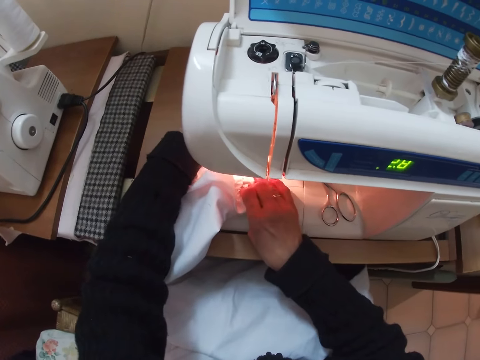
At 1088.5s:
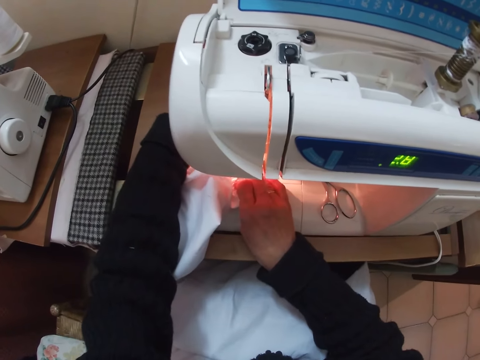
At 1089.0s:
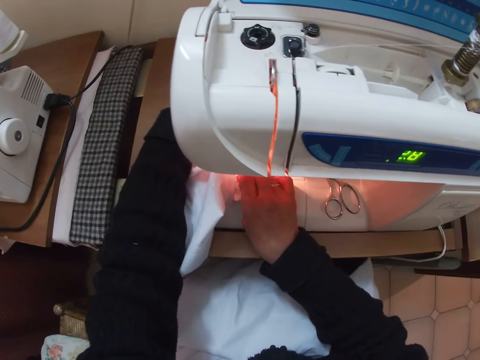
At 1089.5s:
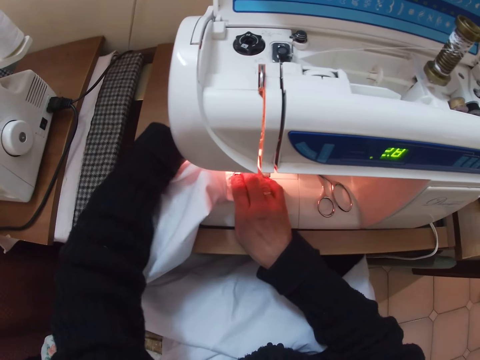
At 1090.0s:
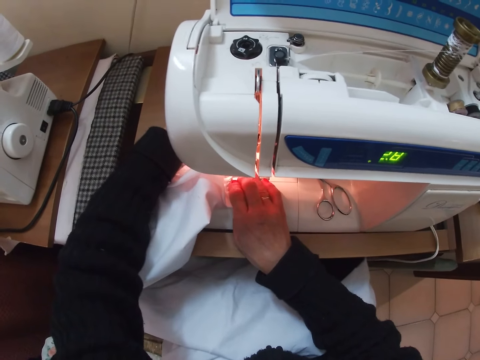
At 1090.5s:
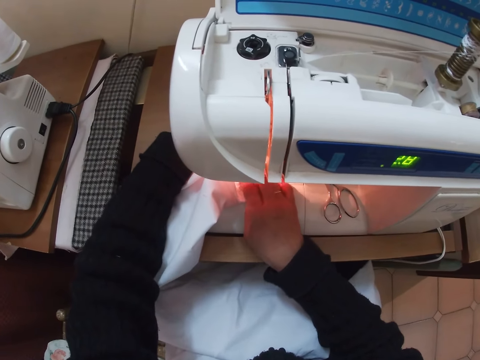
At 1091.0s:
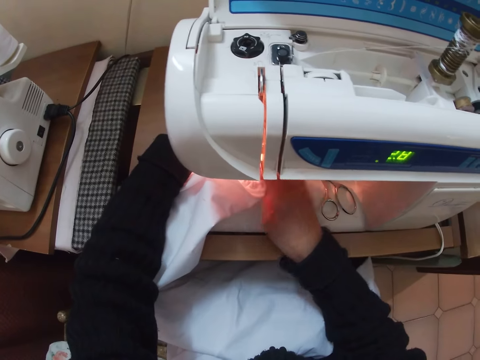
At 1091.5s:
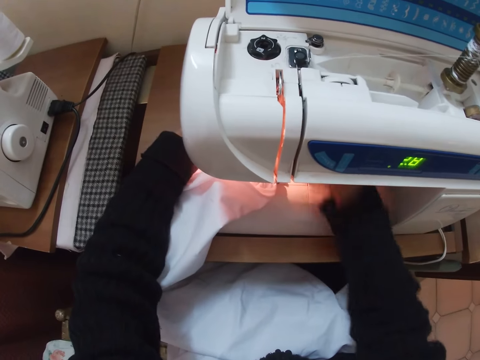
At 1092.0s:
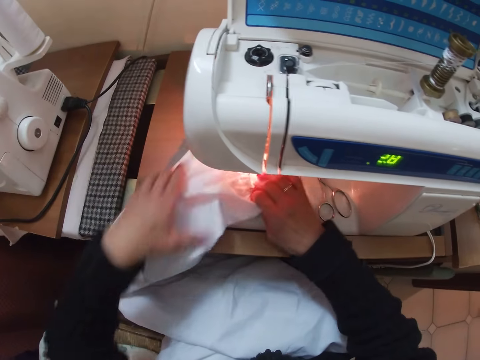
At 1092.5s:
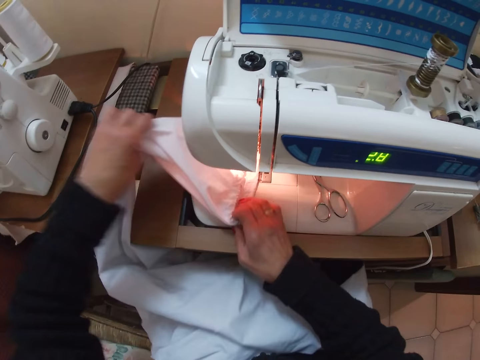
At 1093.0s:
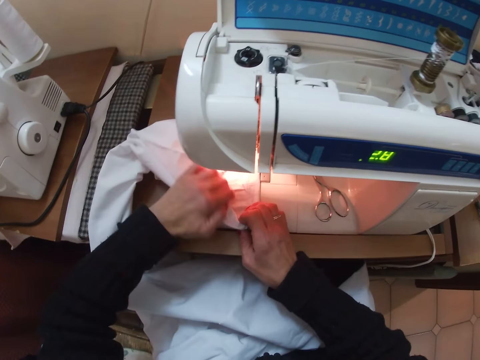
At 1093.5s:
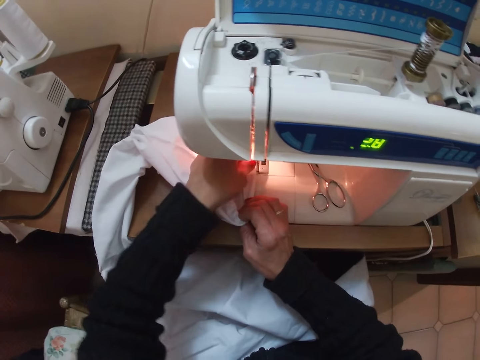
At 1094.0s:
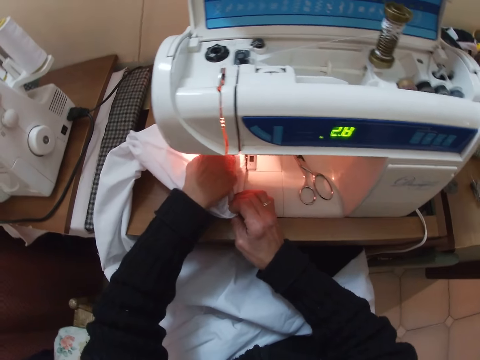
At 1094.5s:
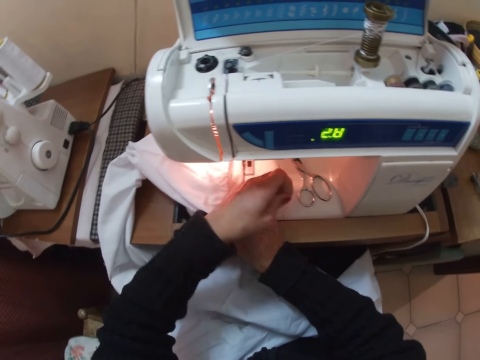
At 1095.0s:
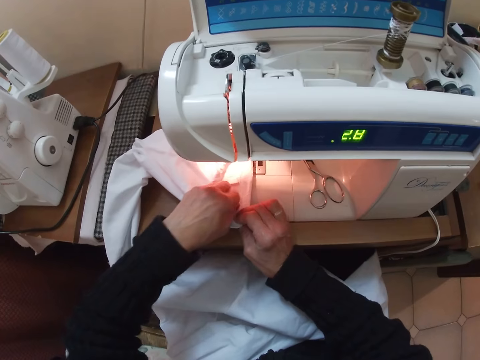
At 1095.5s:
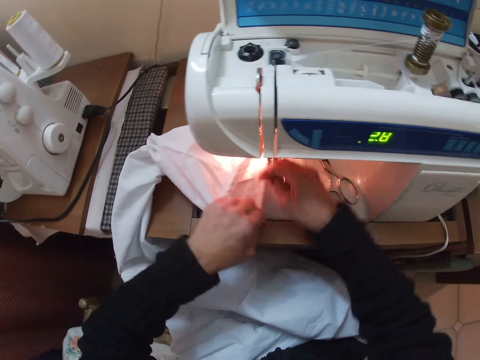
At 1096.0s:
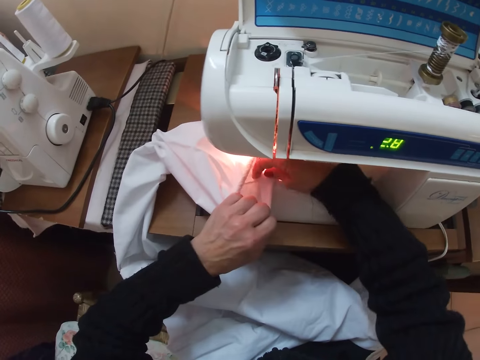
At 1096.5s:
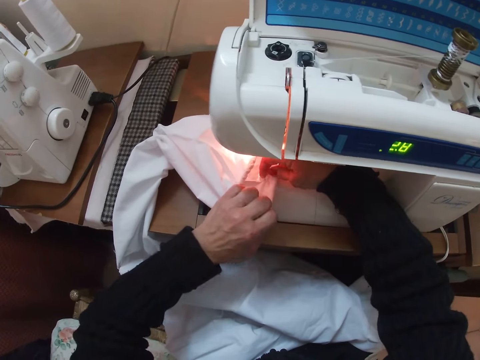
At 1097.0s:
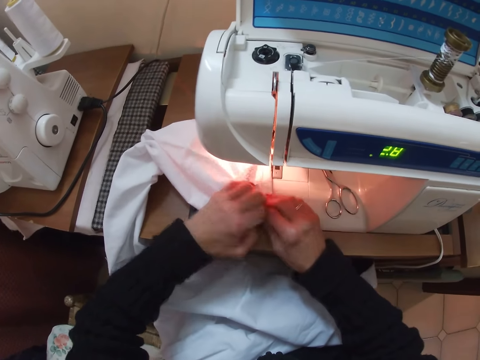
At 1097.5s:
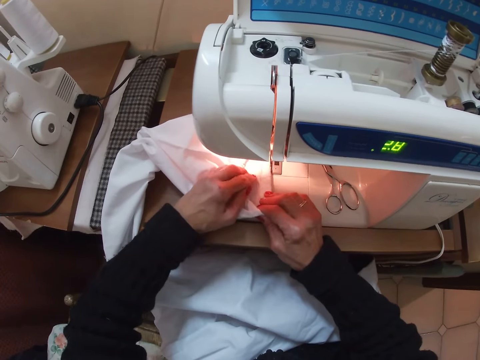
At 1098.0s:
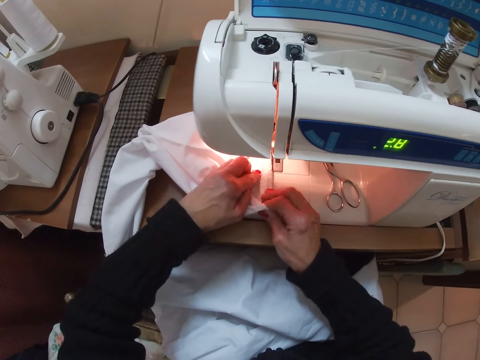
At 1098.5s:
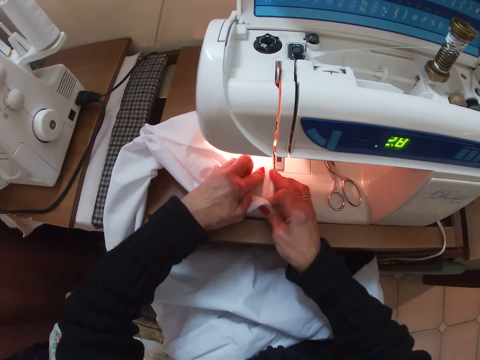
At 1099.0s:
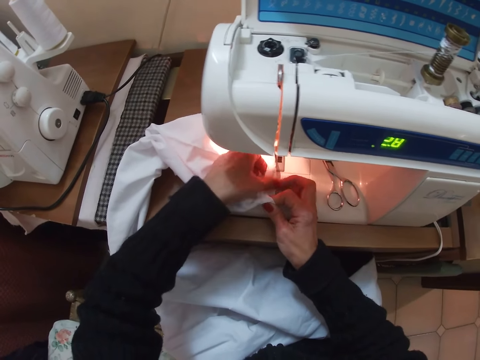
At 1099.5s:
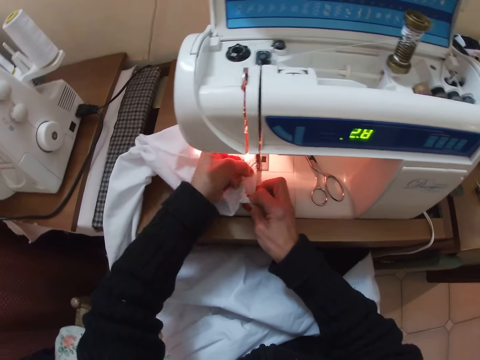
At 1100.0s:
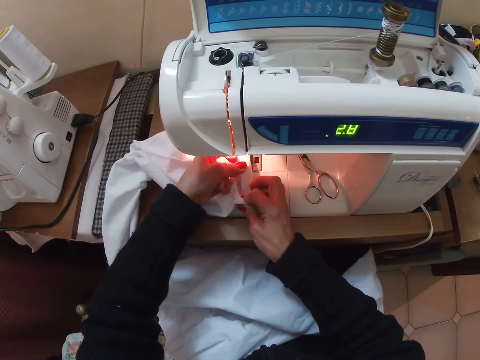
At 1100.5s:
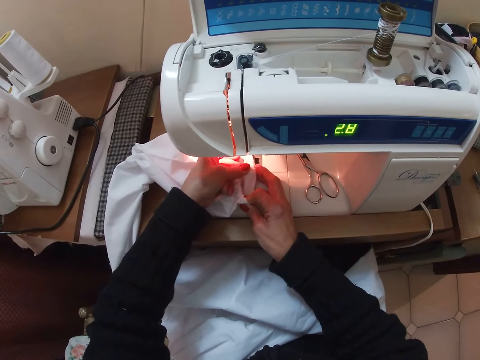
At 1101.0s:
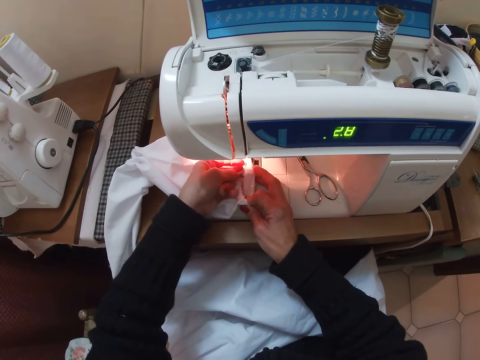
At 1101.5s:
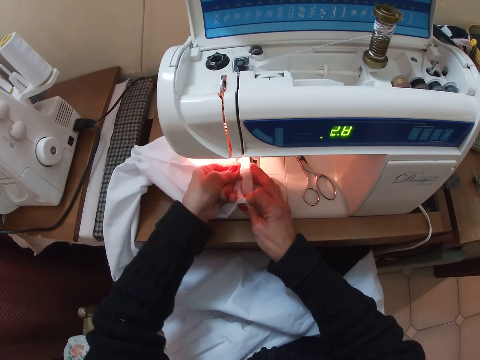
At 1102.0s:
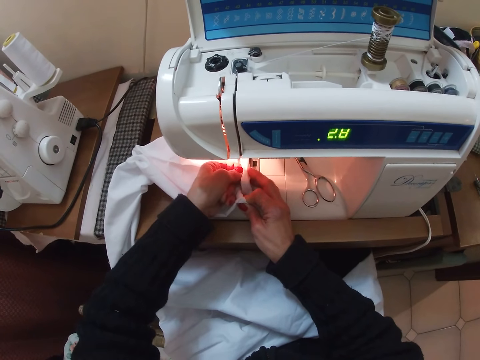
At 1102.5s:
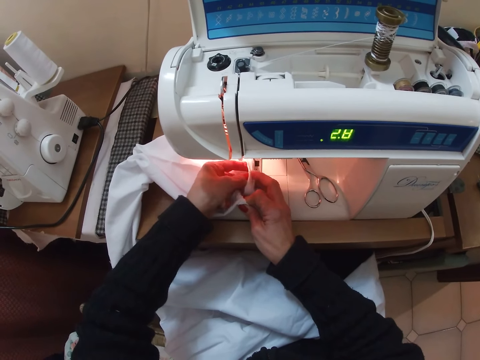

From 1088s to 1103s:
The camera wearer pulls the sewing machine pin. They adjust the cloth.

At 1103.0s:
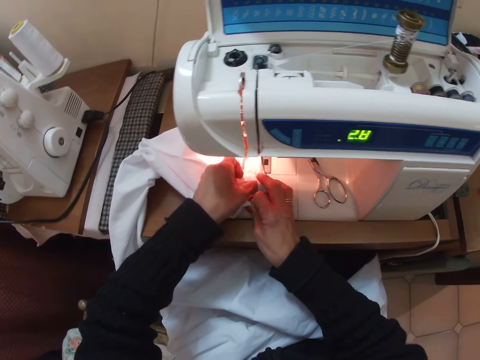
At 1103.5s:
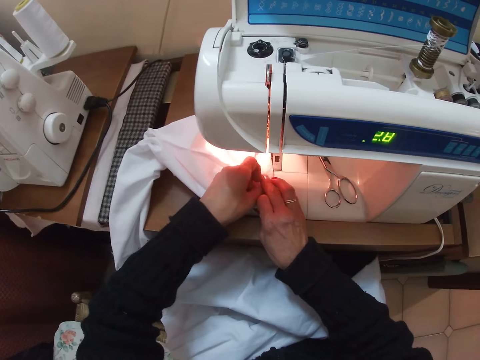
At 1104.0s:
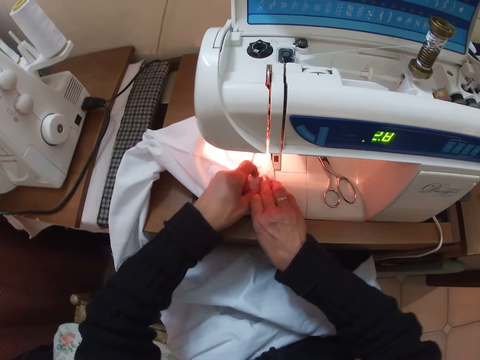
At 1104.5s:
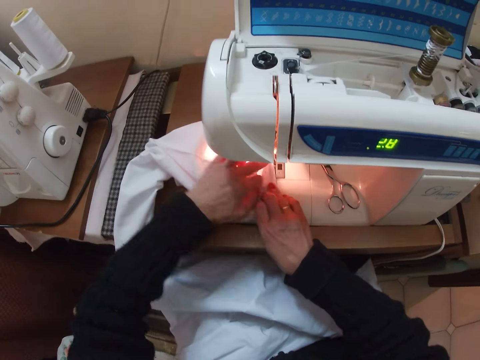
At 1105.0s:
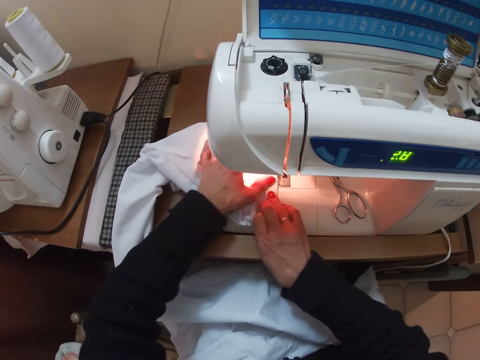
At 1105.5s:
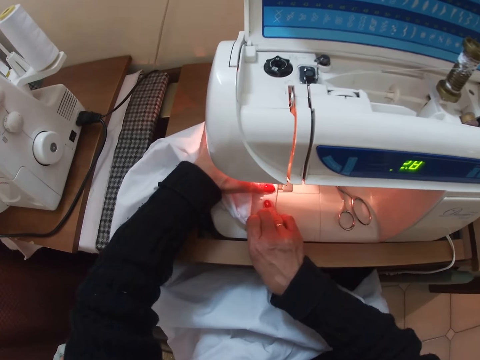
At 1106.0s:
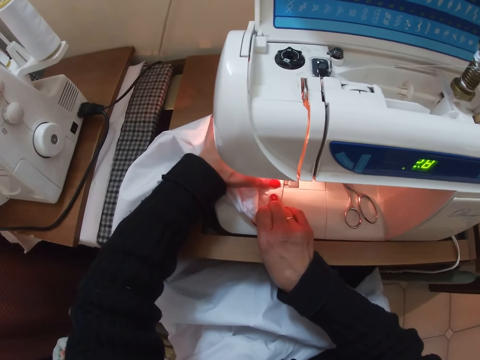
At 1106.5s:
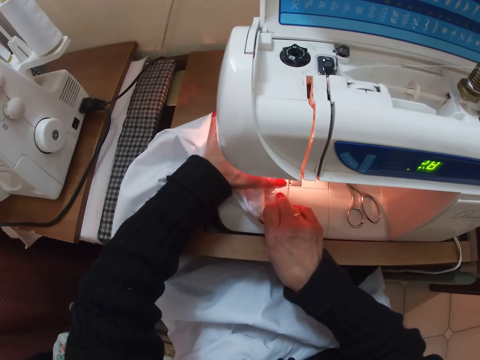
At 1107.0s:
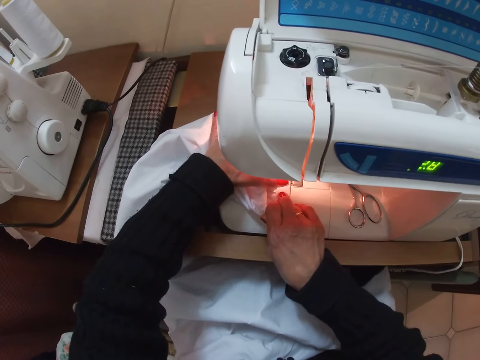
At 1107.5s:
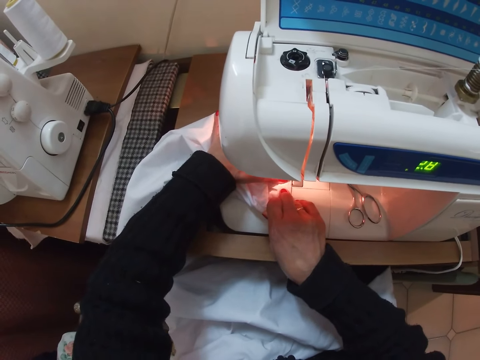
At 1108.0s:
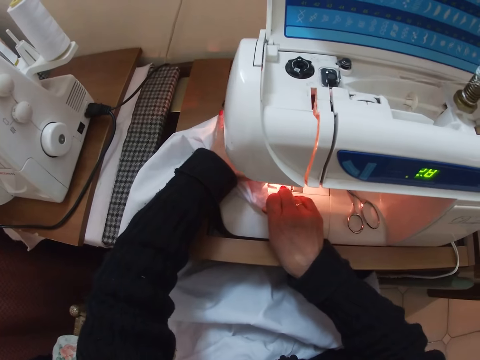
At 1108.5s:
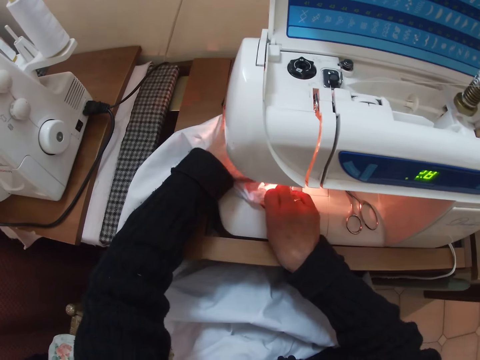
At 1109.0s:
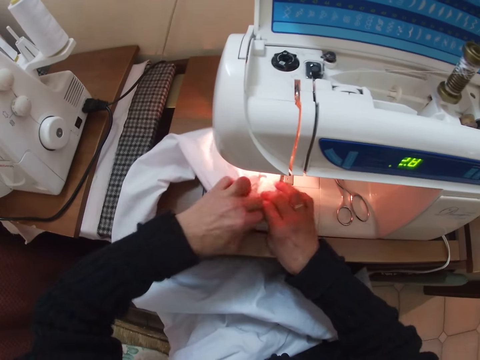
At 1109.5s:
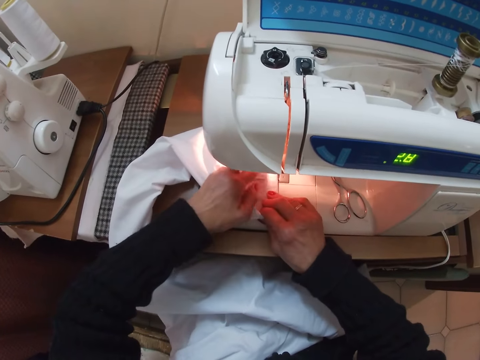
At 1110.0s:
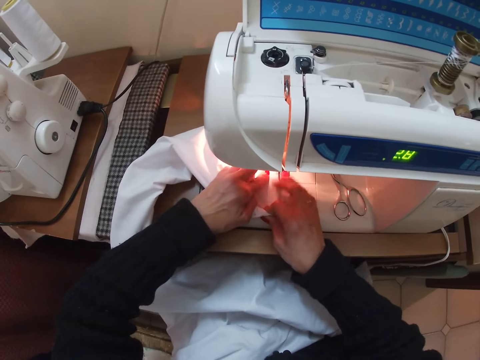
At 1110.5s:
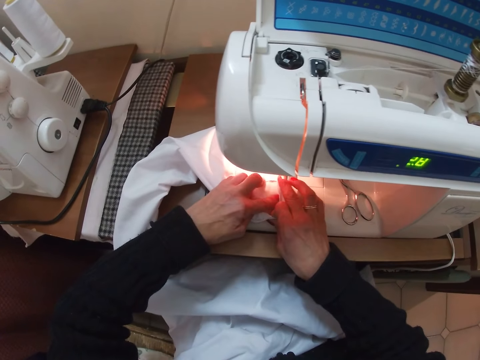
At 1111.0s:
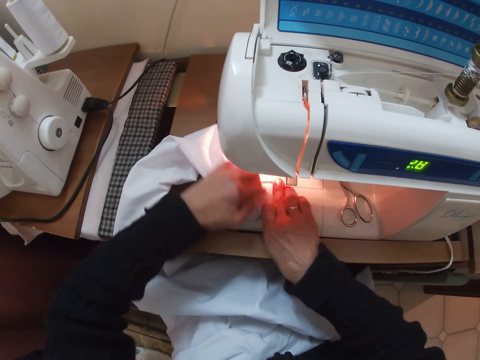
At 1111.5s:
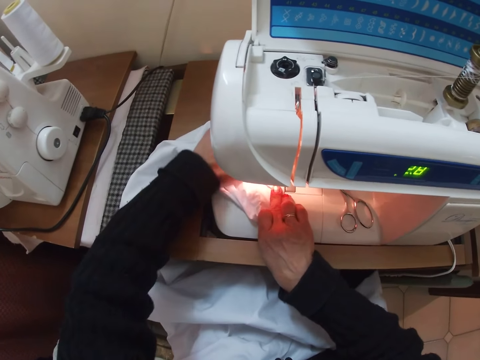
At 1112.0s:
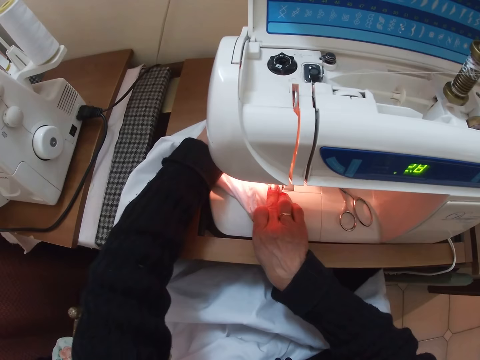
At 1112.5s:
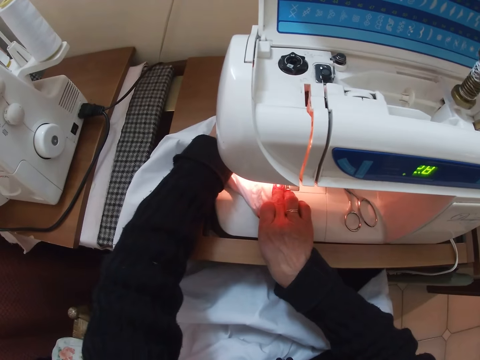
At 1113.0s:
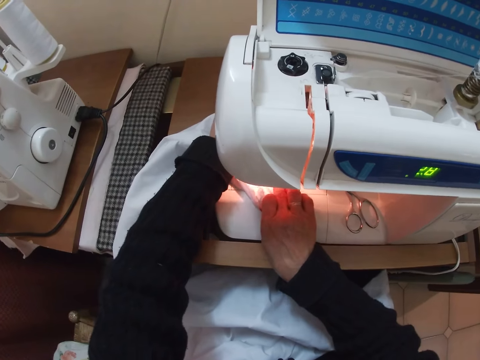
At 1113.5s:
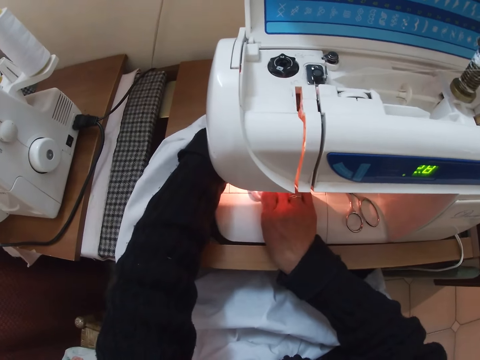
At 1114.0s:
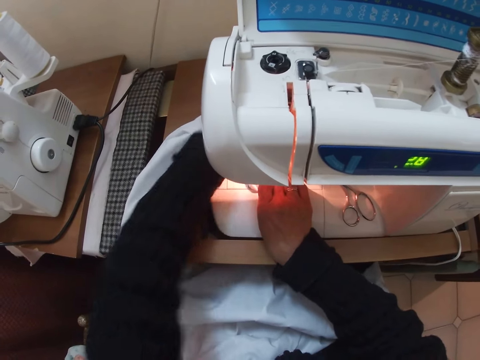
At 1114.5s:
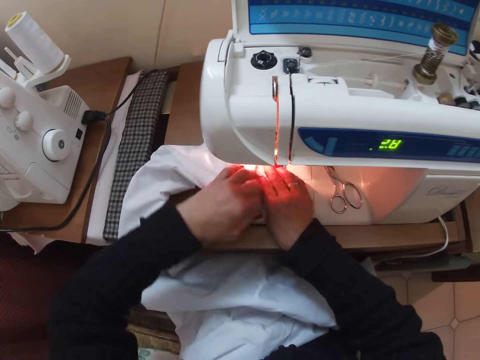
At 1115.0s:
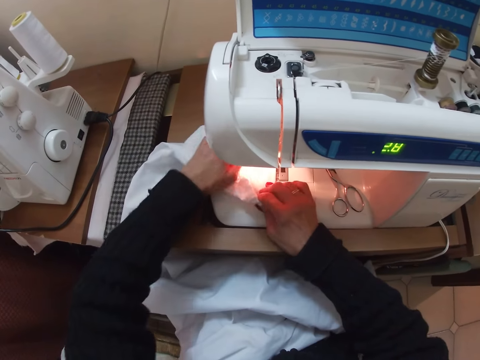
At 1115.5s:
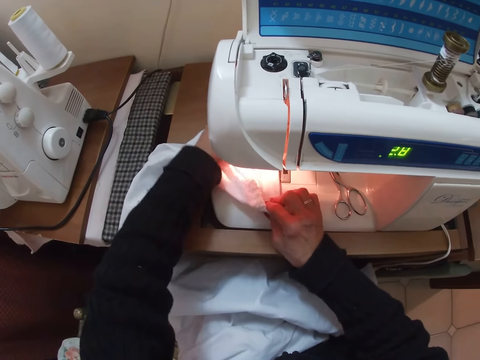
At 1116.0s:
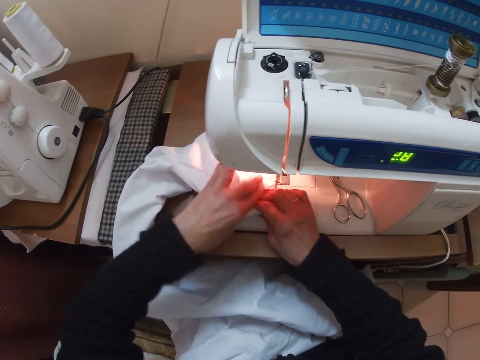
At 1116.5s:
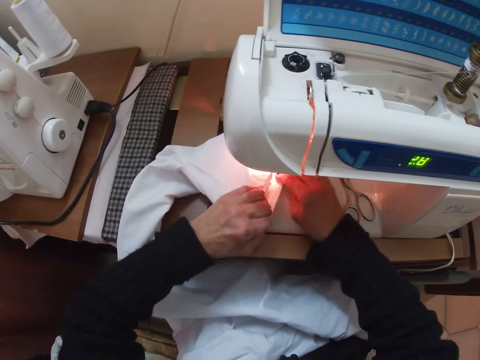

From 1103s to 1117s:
The camera wearer sews the piece of cloth.
